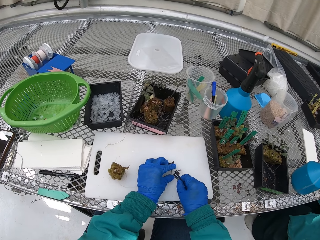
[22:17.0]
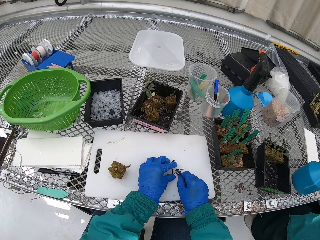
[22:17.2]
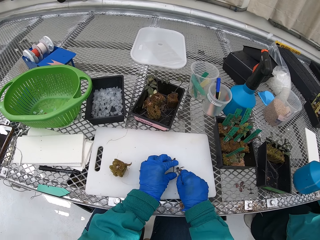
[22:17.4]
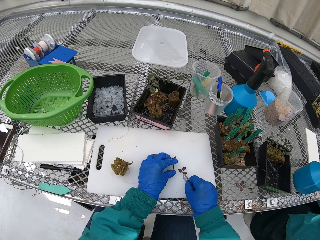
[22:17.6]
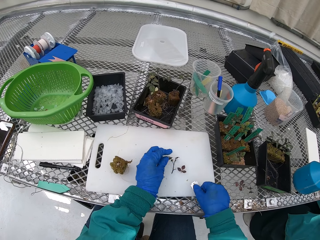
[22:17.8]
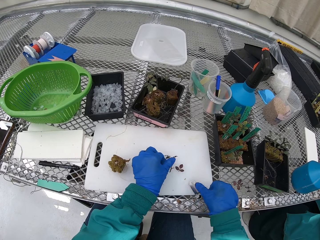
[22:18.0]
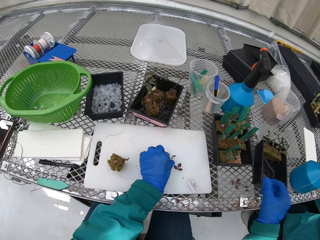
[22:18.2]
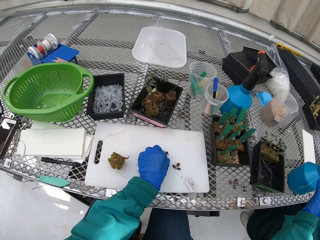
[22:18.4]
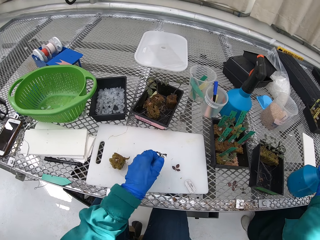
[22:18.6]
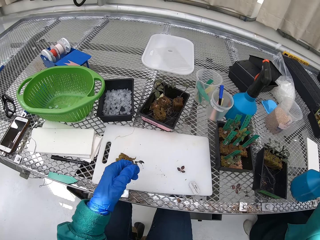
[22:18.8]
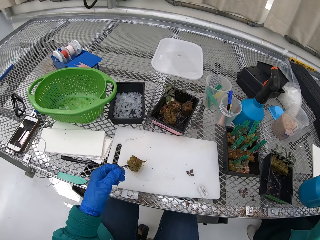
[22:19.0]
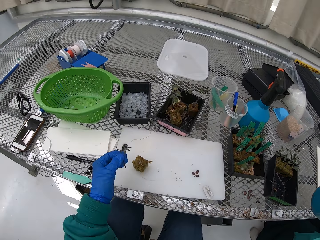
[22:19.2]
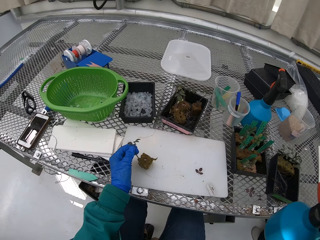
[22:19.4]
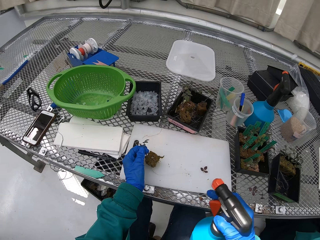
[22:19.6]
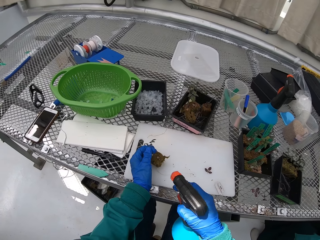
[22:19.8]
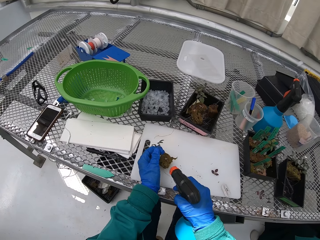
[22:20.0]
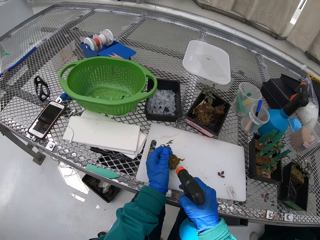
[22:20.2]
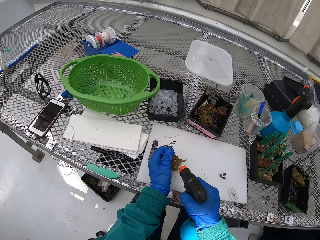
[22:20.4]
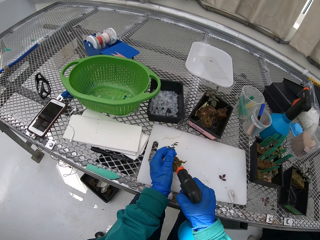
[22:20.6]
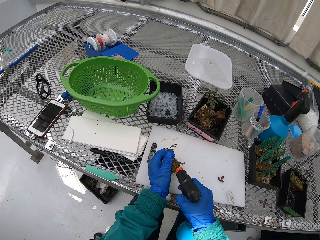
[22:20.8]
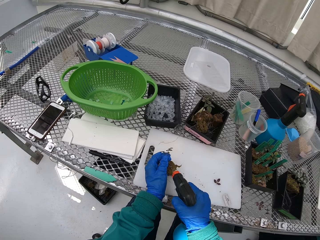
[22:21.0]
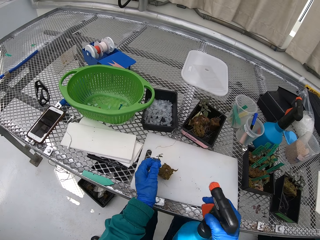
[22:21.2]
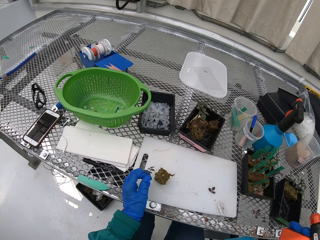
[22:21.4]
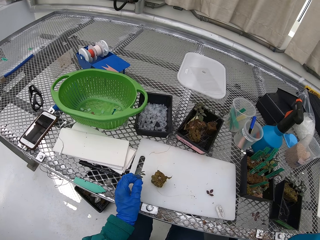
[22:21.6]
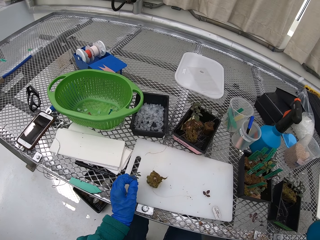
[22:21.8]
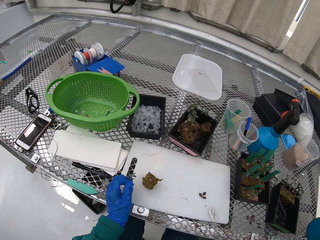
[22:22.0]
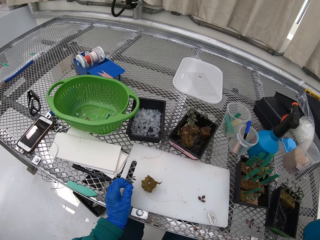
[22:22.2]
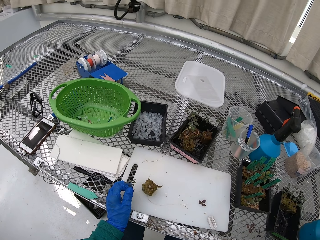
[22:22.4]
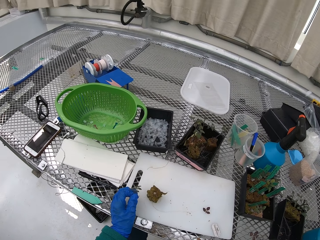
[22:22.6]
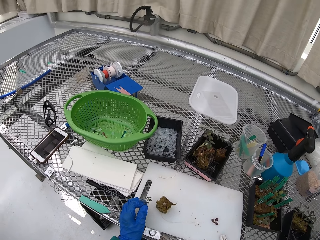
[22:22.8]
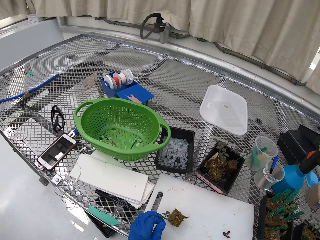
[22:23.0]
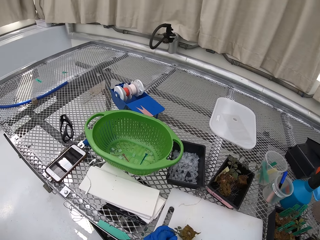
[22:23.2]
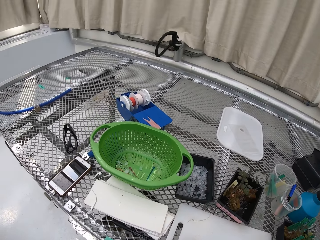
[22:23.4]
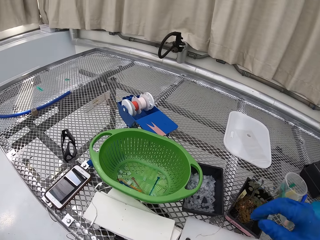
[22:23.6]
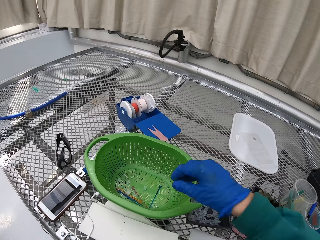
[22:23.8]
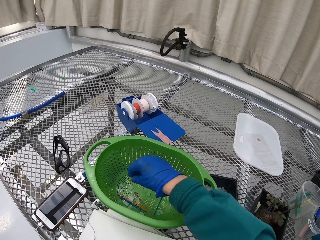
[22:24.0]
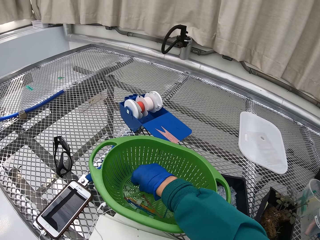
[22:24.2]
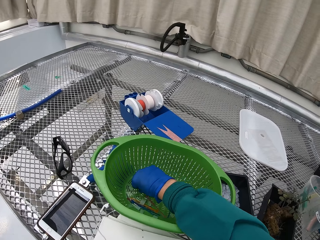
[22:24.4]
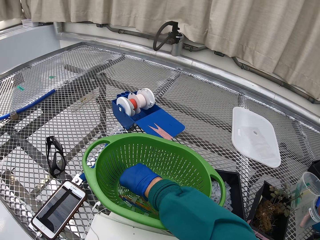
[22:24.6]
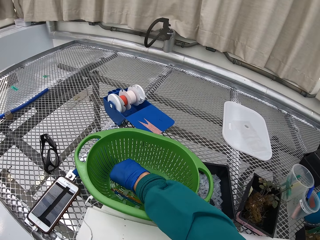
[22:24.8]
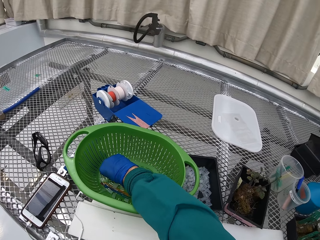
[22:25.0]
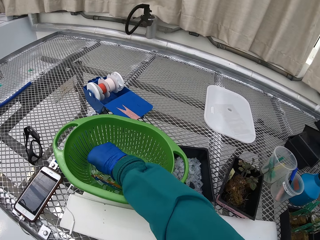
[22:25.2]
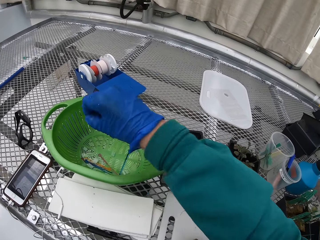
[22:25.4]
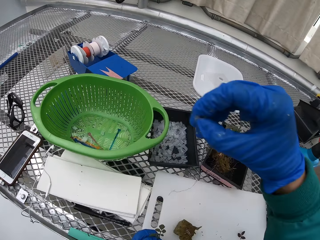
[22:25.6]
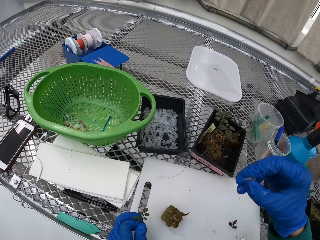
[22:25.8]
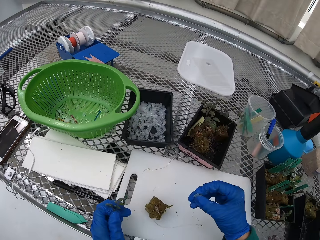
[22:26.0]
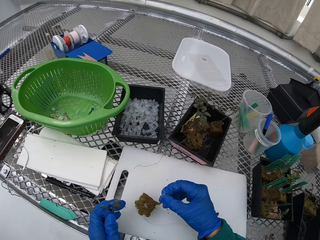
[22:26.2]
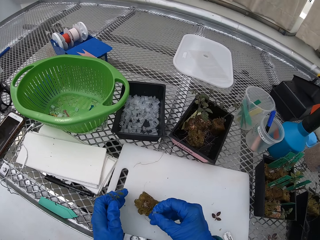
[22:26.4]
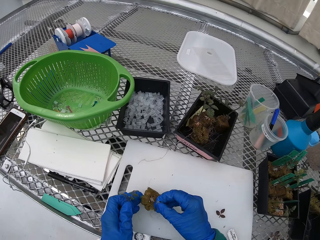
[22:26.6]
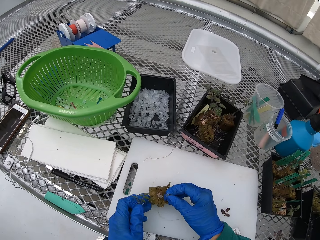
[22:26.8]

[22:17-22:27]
The camera wearer picks up the spray. They spray the plant. They water the soil. They put the water container on the table. They pick the floral tubes from the plastic bowl.

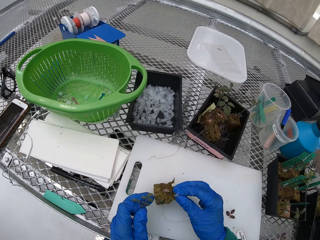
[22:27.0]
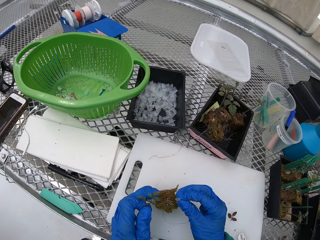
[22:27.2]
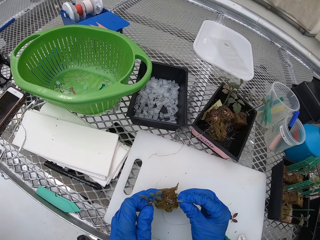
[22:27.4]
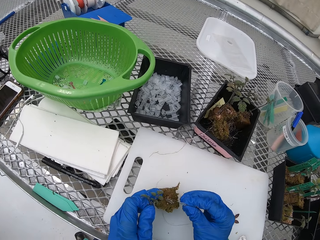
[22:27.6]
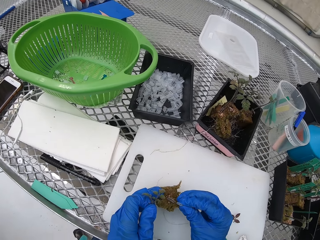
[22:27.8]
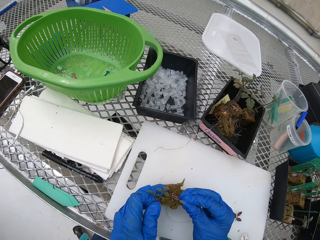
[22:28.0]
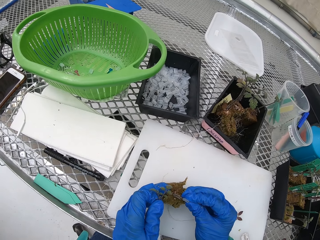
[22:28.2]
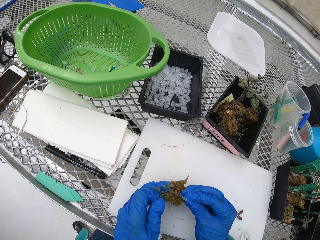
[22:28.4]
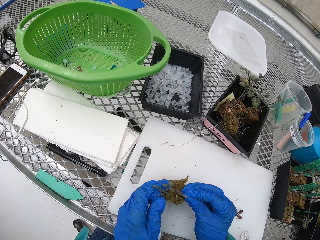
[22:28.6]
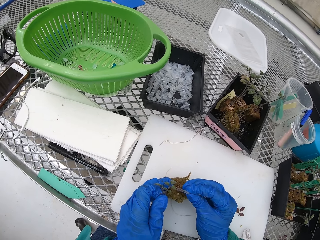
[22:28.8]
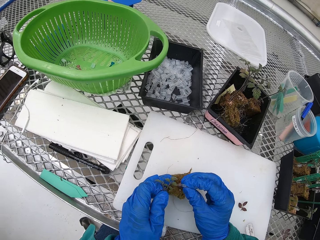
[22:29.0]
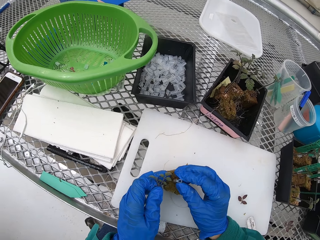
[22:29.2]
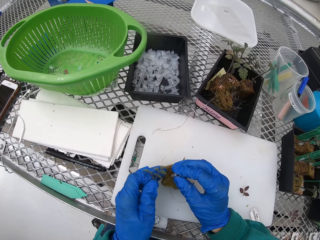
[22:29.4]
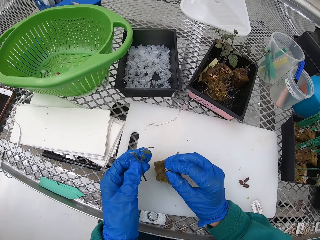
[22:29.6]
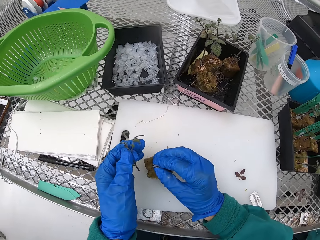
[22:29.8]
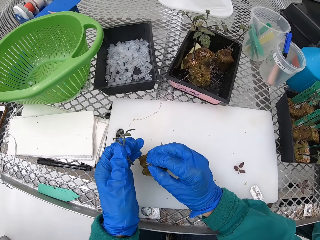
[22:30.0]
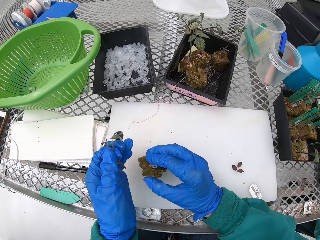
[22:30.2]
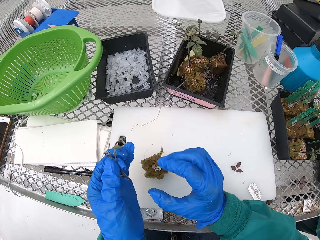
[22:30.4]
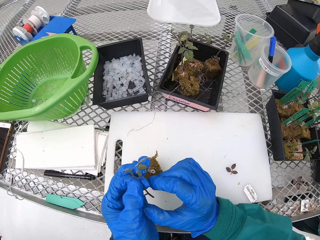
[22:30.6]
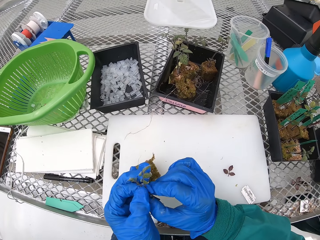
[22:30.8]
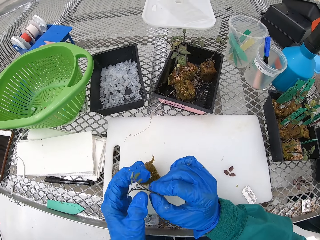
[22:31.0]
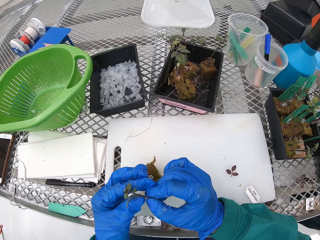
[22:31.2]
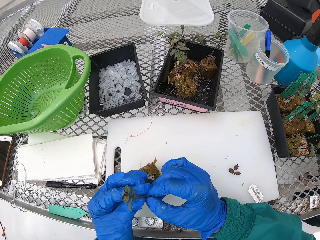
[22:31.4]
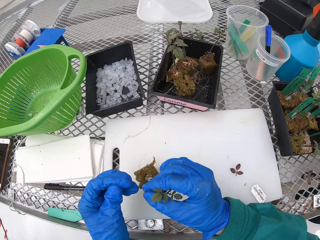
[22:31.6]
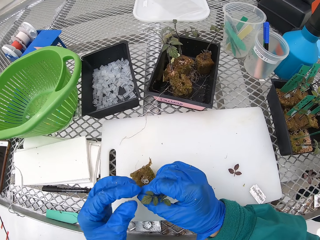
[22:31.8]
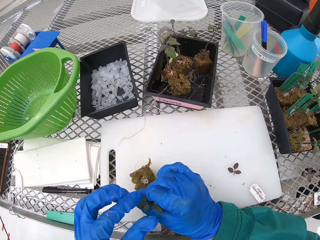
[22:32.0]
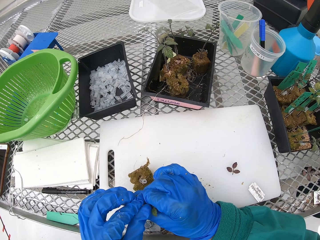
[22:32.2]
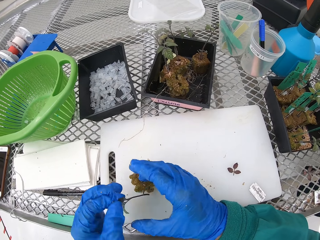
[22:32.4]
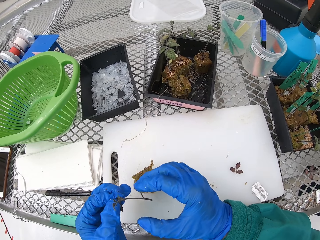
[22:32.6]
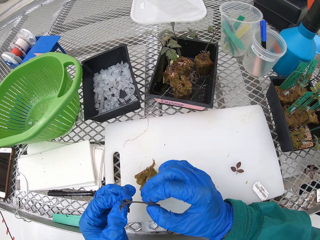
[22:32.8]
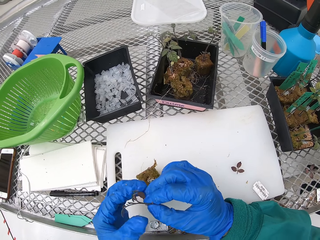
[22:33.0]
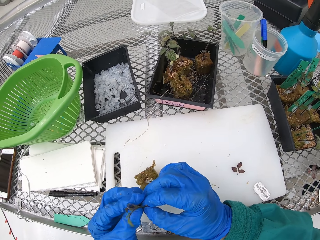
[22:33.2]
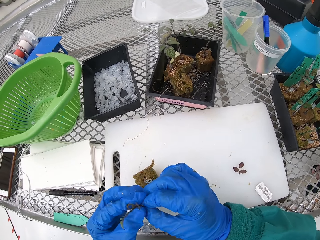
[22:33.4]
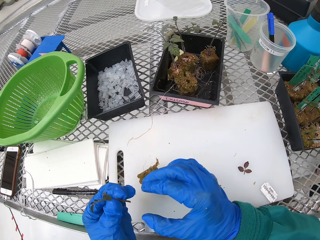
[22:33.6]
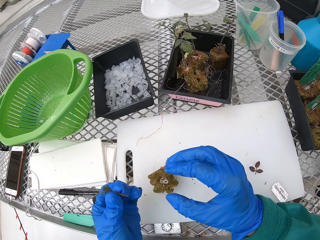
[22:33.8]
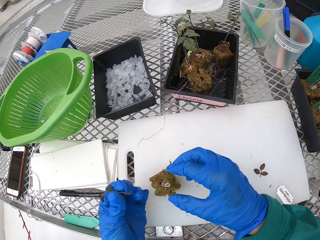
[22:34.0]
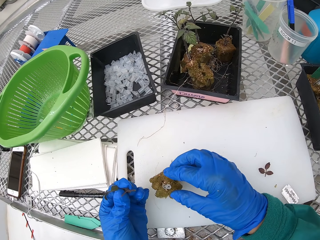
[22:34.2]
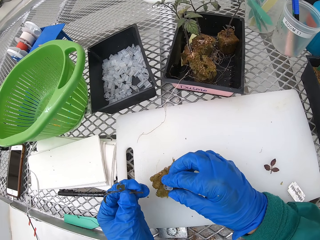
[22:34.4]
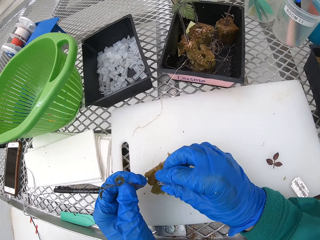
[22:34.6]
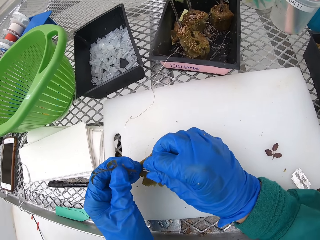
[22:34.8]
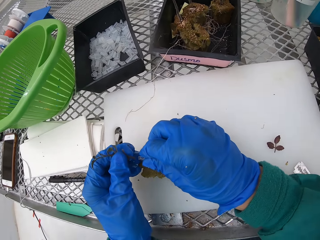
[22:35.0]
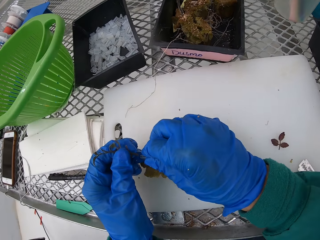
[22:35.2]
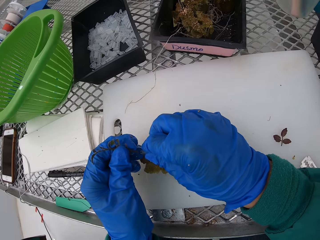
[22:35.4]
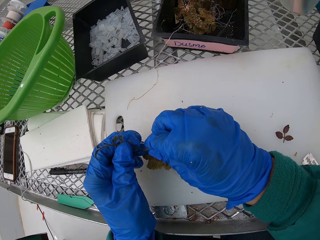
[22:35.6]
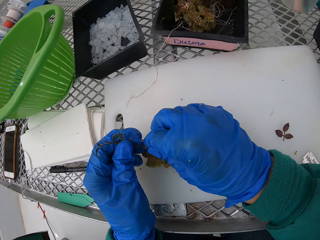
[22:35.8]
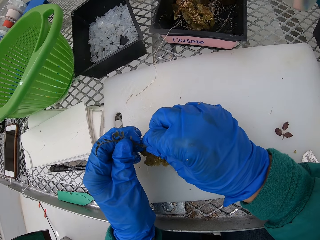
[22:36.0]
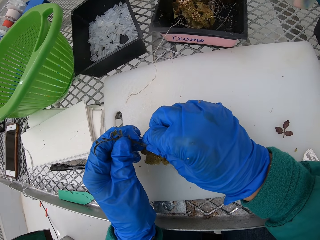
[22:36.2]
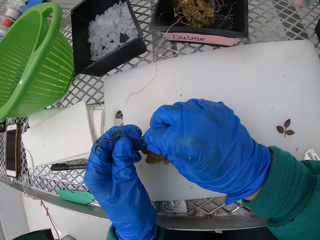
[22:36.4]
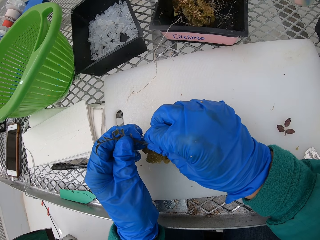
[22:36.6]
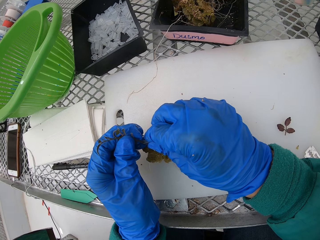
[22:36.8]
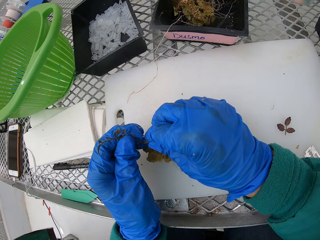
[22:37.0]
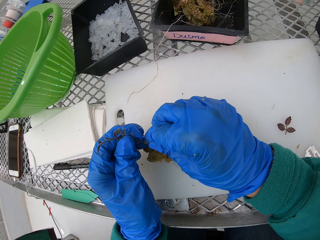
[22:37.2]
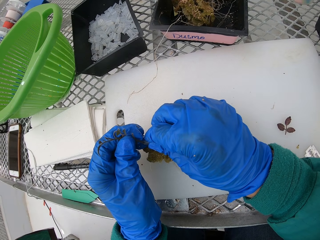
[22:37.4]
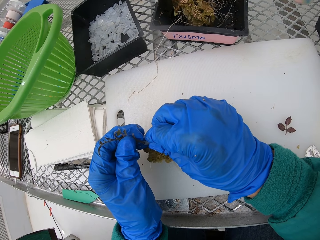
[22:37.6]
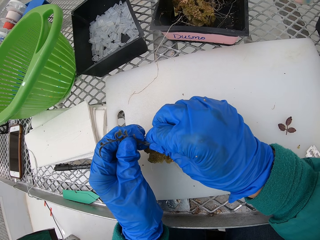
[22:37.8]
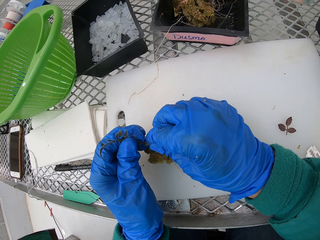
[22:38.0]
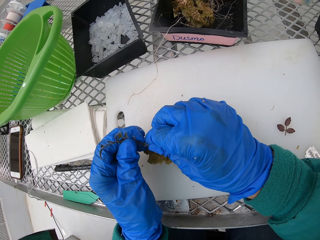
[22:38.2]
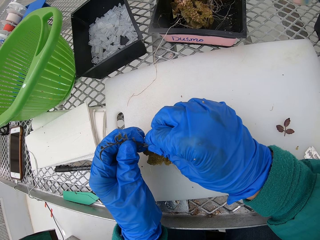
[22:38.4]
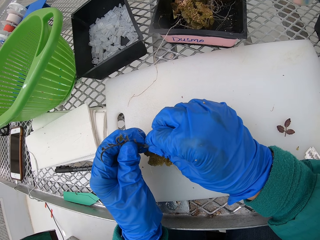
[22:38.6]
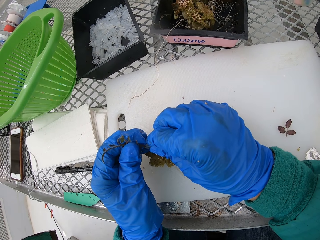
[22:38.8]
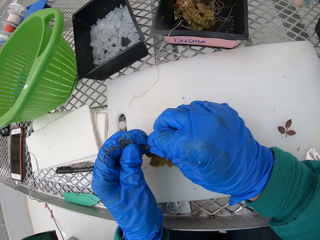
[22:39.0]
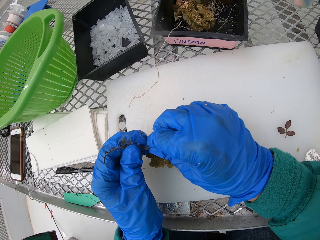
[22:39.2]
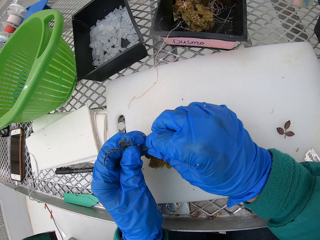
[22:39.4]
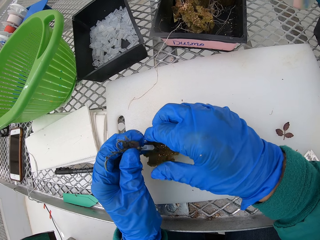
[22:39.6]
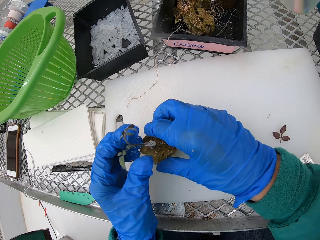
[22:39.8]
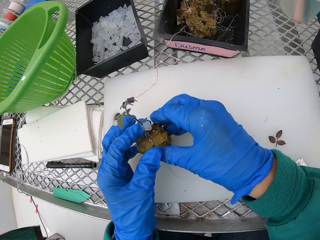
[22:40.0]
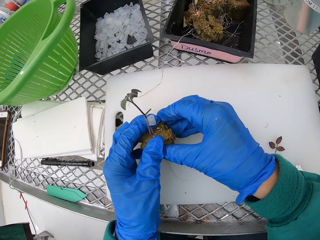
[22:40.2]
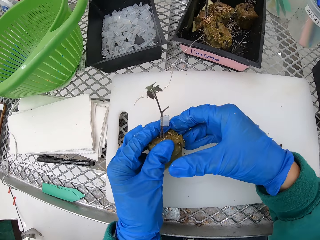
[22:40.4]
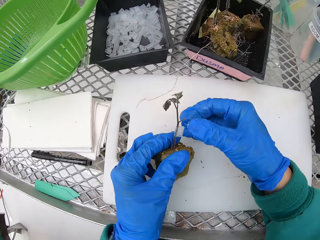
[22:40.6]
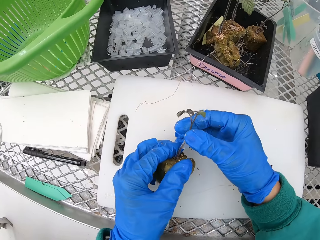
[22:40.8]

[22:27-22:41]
The camera wearer fixes the flower stem with floral tubes. They fix the plant on the other plant.
